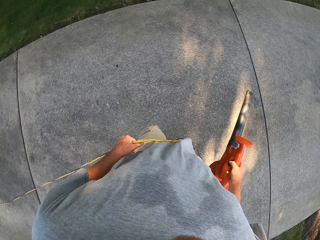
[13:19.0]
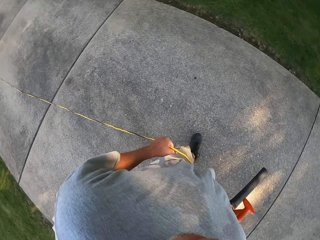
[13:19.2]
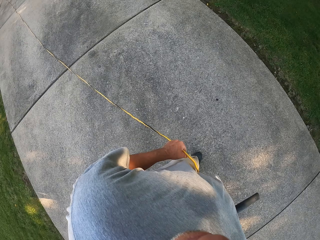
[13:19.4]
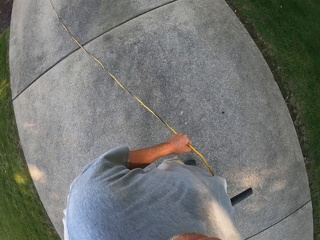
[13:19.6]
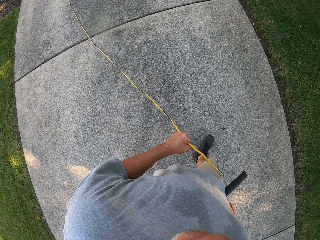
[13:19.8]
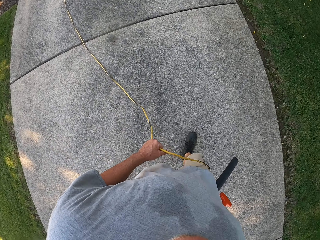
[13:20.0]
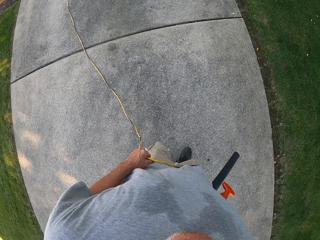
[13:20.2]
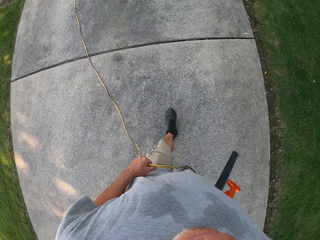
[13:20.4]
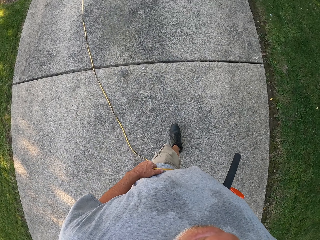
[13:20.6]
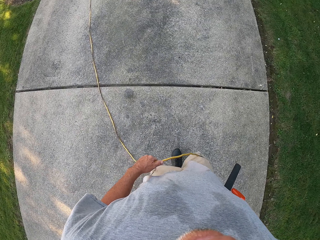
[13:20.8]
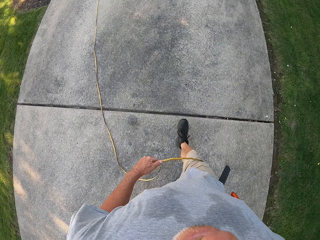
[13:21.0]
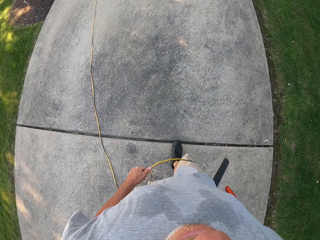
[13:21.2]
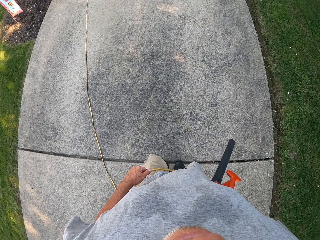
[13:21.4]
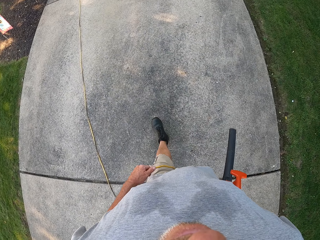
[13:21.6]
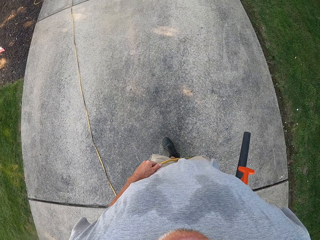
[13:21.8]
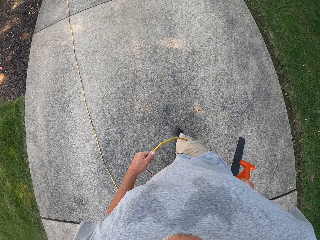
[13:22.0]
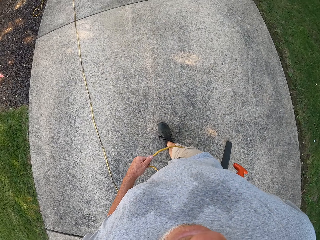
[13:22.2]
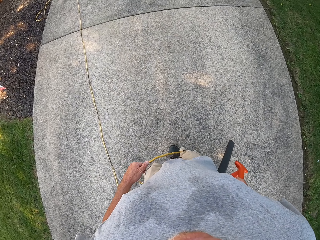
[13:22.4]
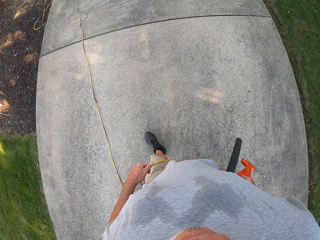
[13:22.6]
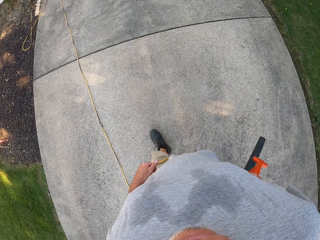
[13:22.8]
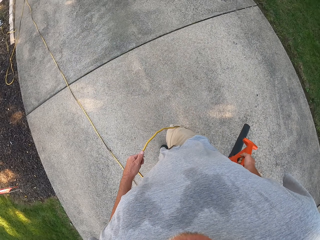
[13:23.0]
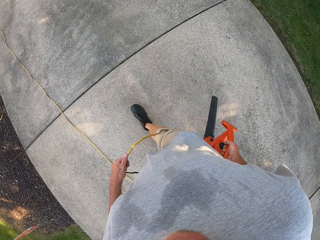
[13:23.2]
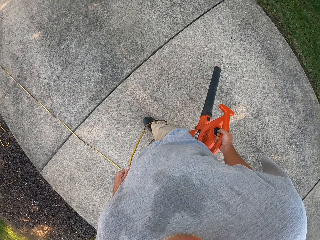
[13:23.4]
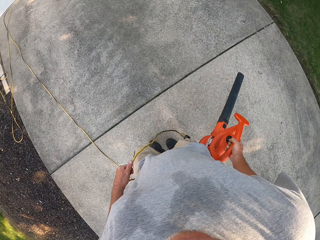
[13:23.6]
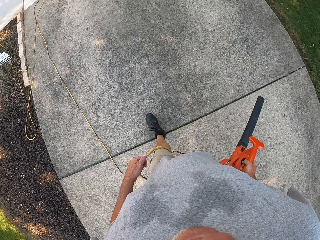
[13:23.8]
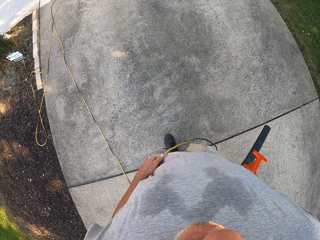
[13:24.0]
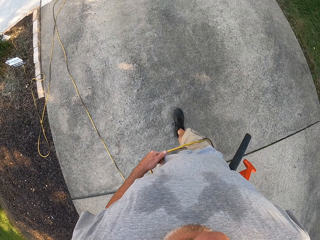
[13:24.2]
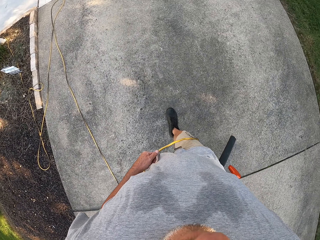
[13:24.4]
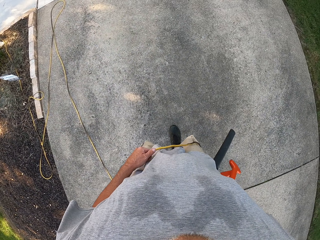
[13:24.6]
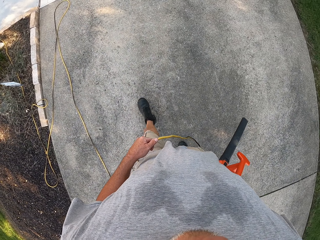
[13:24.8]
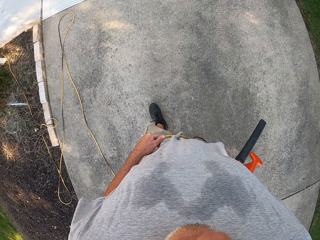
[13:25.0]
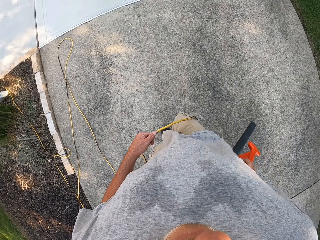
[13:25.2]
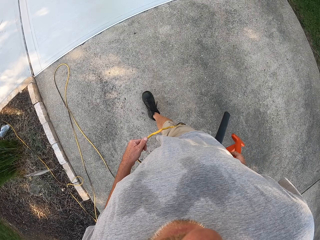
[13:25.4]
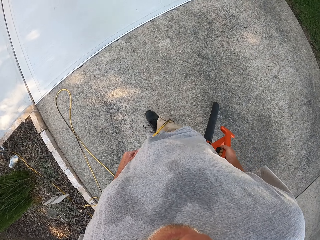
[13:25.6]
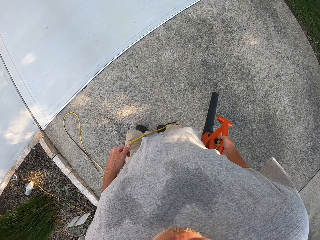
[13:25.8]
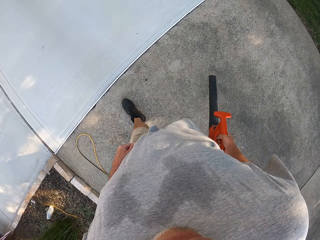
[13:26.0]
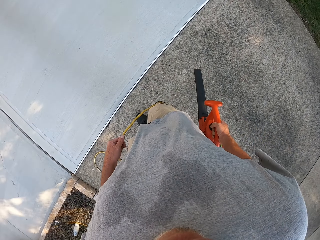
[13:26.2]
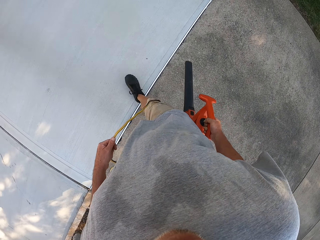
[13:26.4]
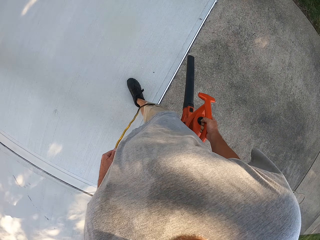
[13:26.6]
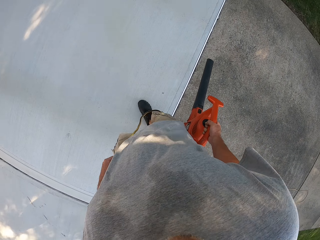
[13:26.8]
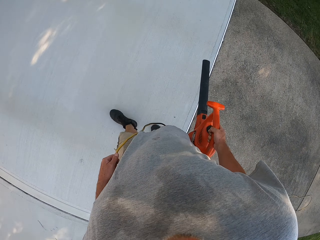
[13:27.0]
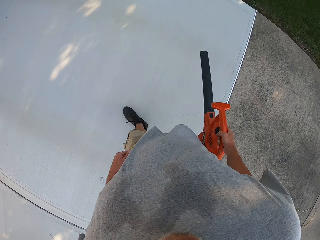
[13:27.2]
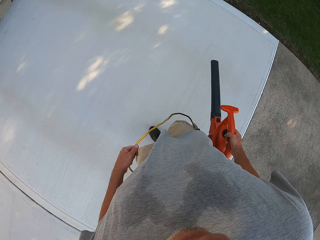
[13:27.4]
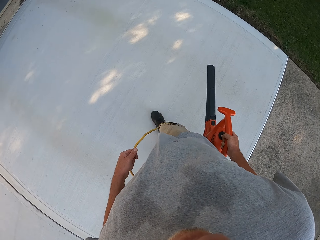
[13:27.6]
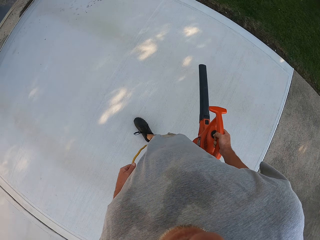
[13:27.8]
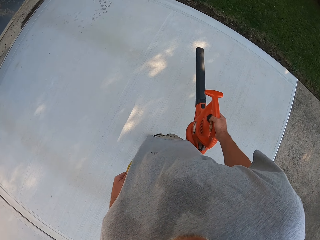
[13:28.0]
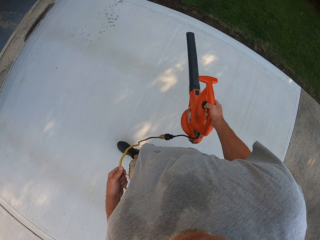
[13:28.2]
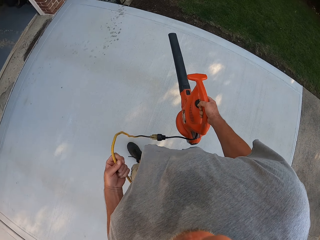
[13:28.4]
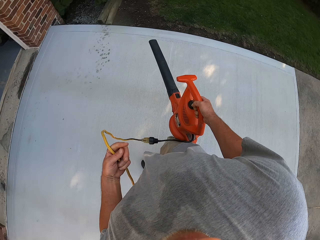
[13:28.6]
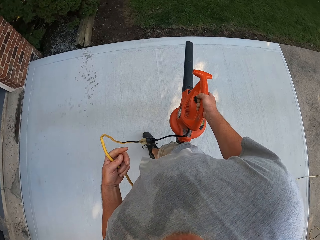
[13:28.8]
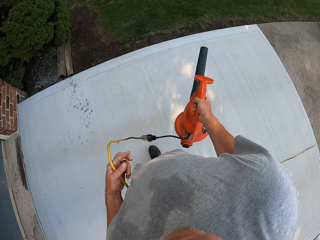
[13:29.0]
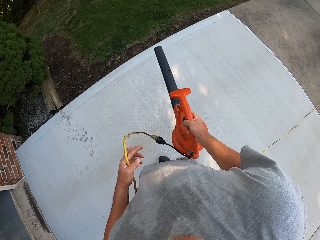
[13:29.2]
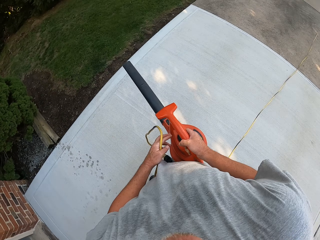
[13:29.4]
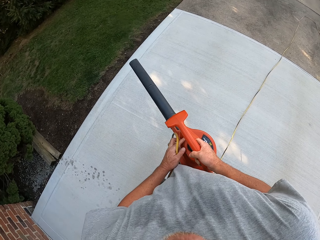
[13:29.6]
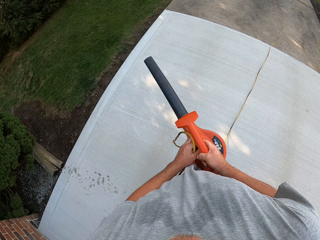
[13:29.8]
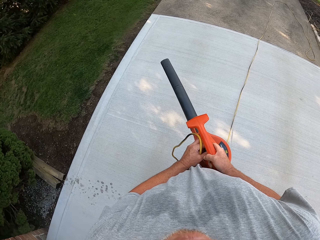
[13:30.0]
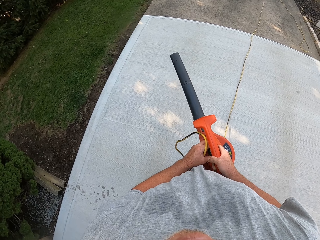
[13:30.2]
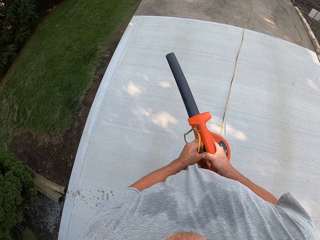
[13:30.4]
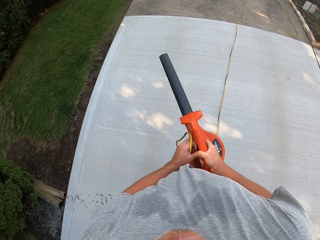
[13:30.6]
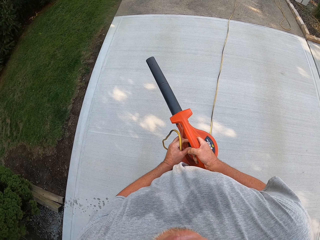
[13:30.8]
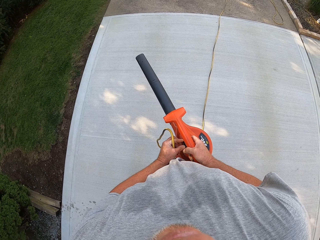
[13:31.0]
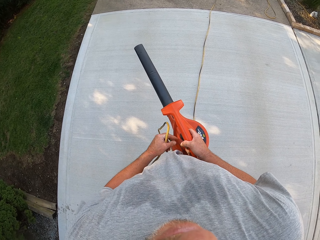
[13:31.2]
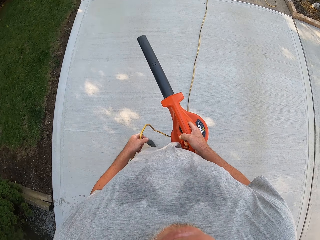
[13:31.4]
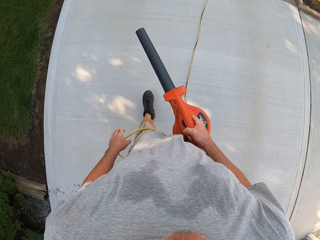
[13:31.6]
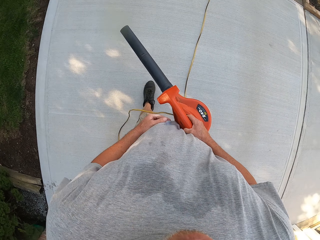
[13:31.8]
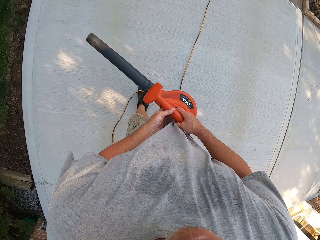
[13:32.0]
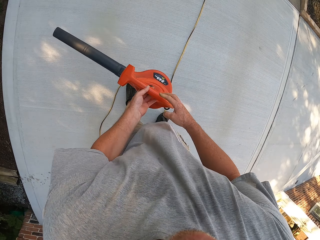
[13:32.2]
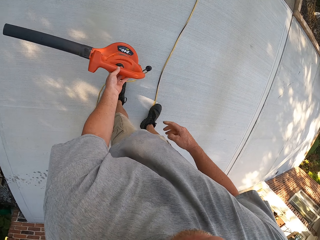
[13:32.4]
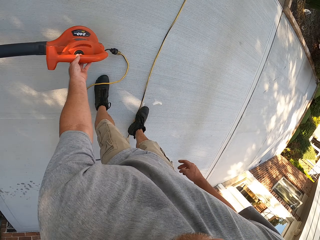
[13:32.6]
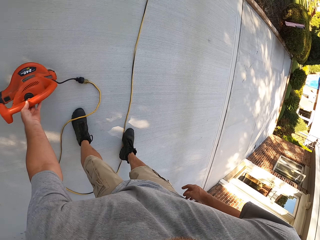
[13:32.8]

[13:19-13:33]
The camera wearer turns around. They blow dust on the pavement with a dust blower. They blow dust on the pavement with the dust blower repeatedly. They turn around and hold the dust blower.

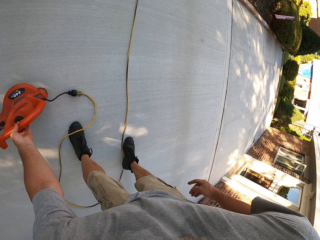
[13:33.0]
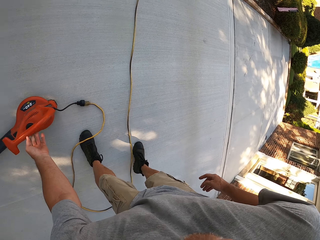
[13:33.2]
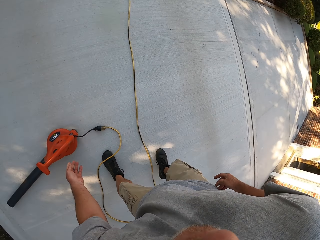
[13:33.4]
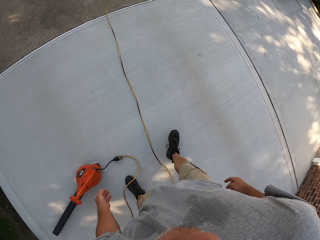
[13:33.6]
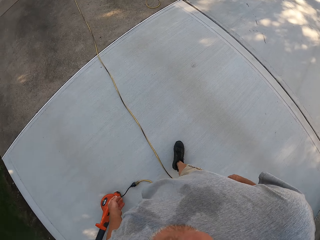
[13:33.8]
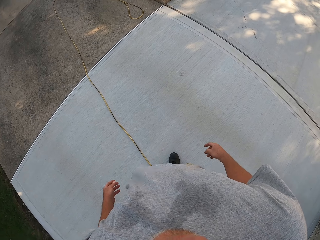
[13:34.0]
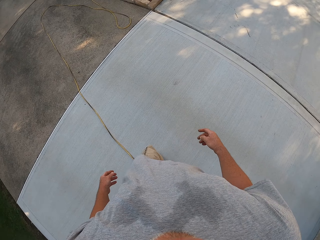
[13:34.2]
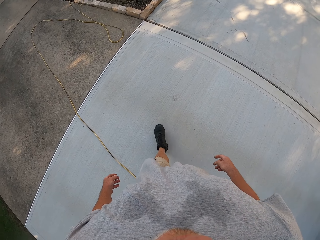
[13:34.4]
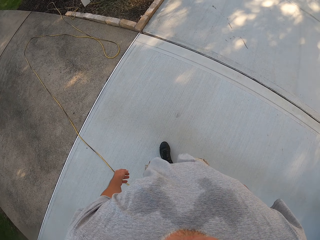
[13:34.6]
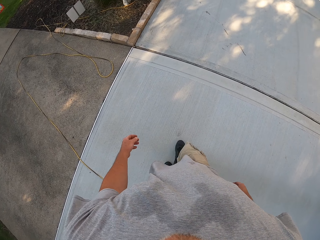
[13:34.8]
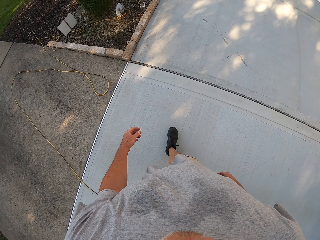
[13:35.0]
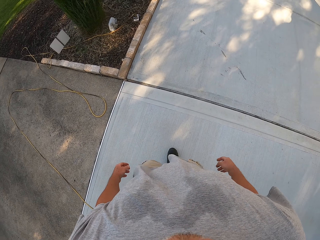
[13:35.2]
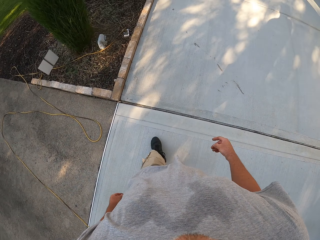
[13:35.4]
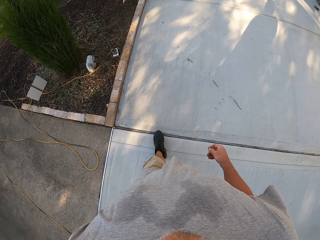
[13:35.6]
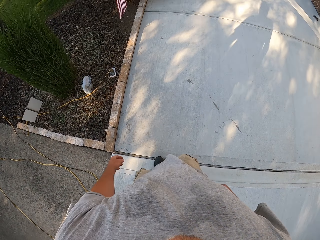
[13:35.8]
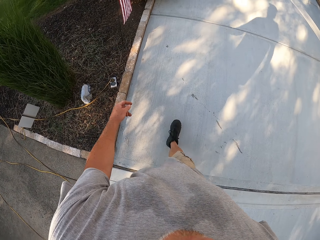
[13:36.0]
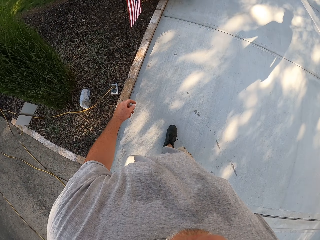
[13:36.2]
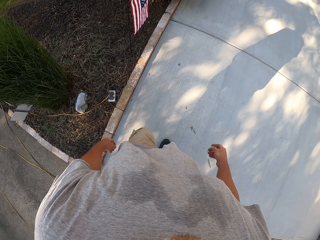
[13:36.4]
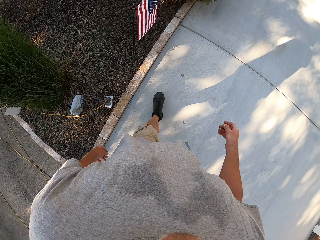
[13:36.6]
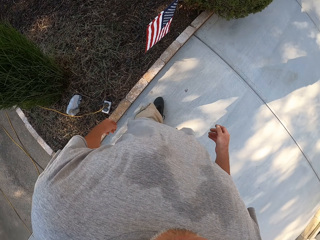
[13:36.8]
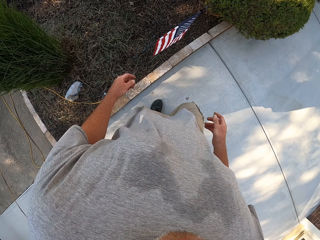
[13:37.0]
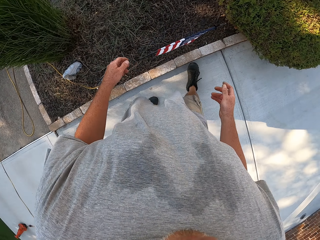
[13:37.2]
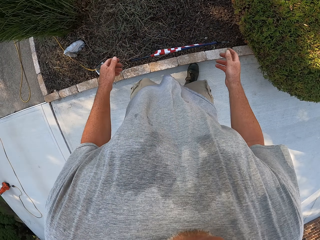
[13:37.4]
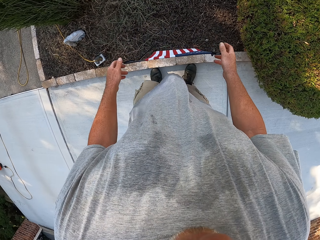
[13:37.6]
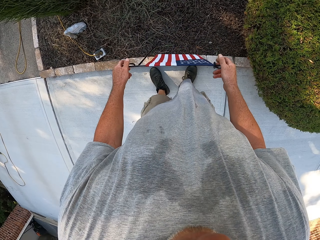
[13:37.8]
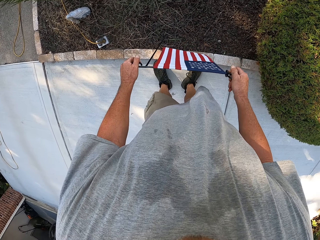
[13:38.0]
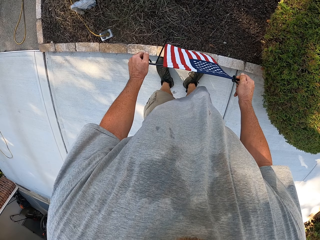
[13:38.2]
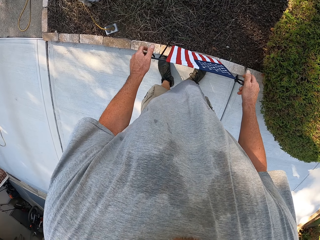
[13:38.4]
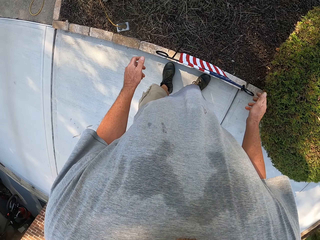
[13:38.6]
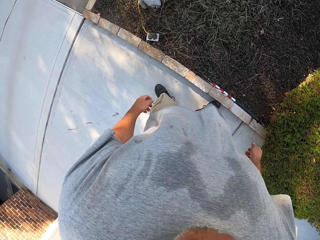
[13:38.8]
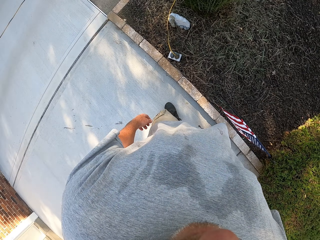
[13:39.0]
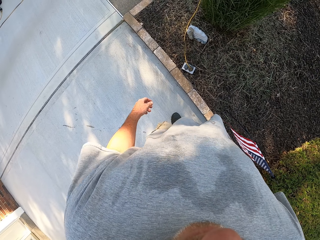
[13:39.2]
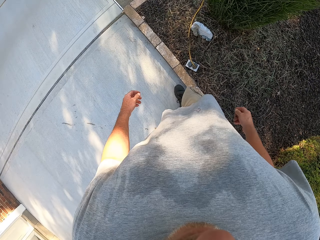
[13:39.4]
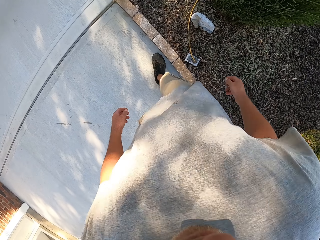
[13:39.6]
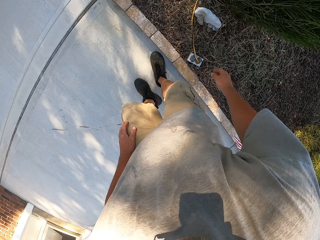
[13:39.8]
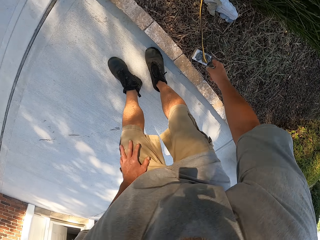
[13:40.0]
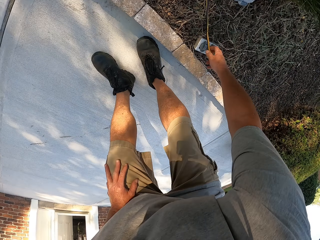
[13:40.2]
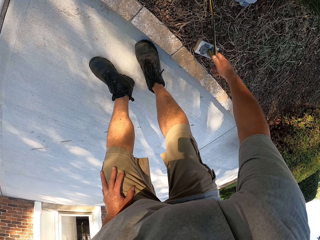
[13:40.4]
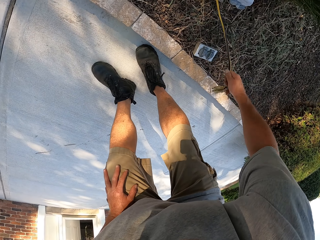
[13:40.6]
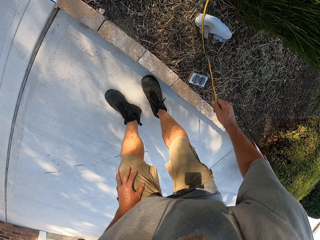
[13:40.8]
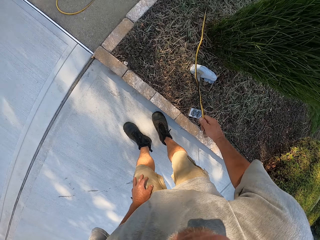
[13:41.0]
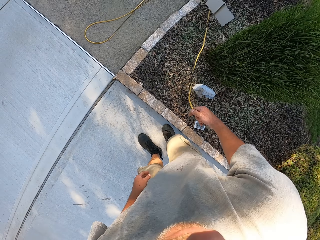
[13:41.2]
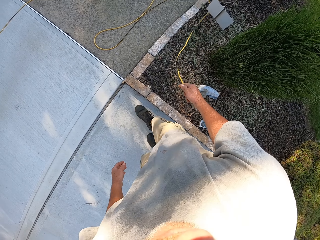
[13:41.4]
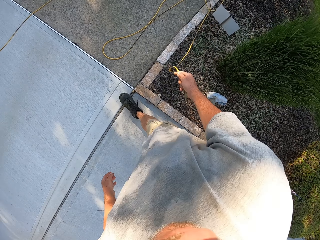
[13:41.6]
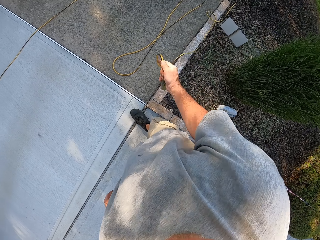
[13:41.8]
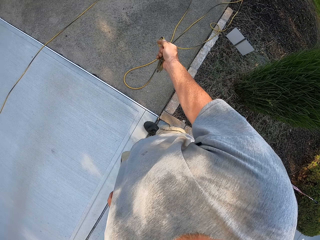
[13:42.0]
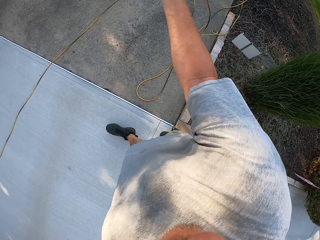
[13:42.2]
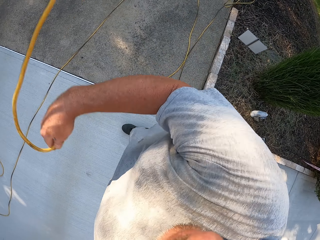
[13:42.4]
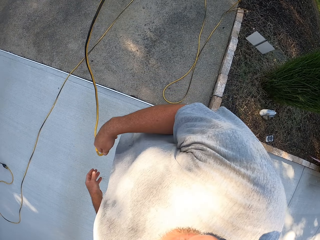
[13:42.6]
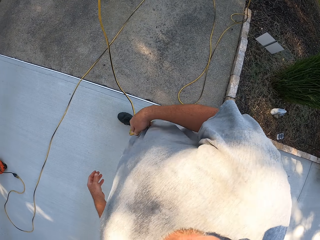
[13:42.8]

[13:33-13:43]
The camera wearer puts the dust blower on the floor. They walk around the veranda. They stare at the fabric hung on the clothesline. They set a flag. They turn around. They unplug the blower cable.
